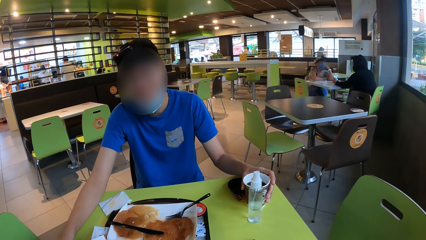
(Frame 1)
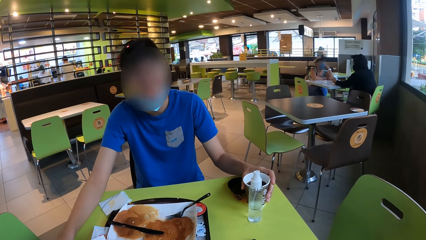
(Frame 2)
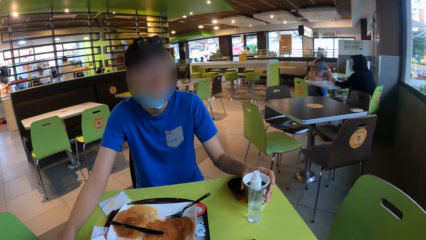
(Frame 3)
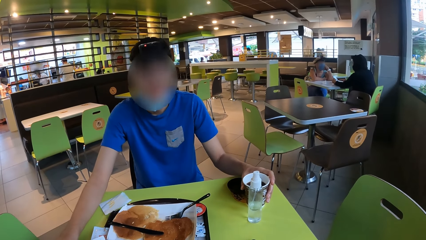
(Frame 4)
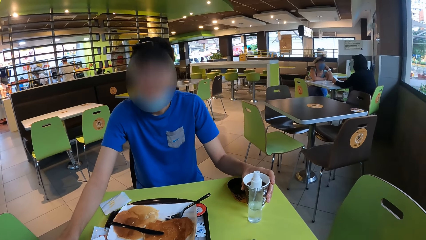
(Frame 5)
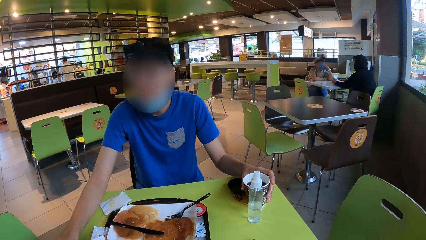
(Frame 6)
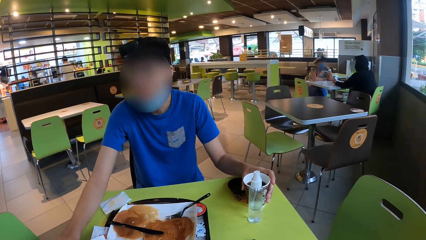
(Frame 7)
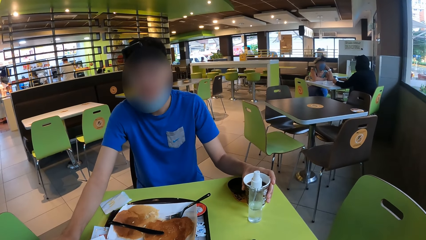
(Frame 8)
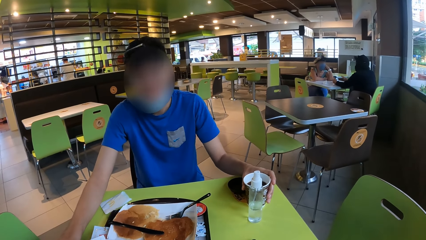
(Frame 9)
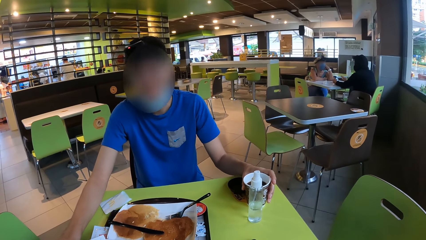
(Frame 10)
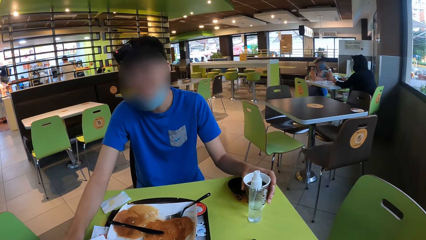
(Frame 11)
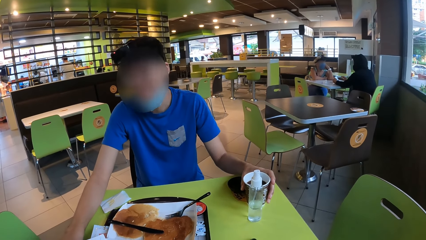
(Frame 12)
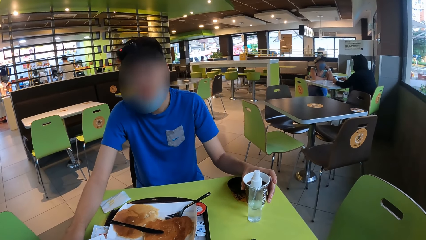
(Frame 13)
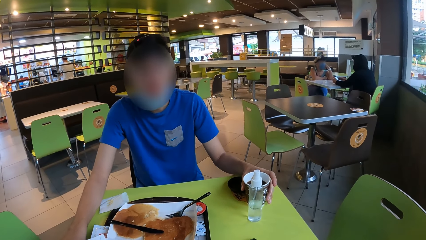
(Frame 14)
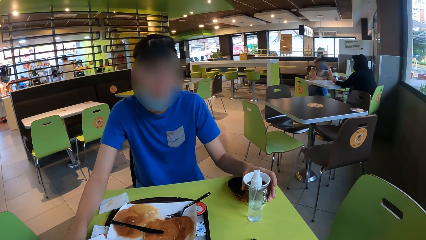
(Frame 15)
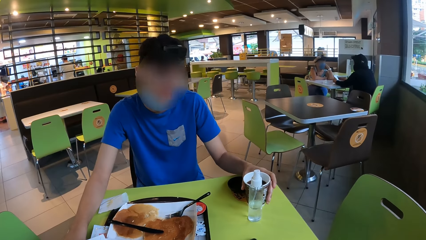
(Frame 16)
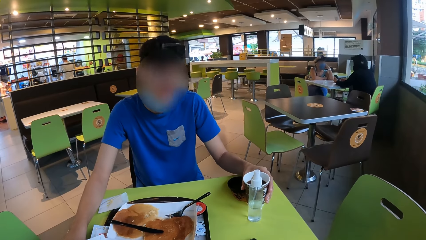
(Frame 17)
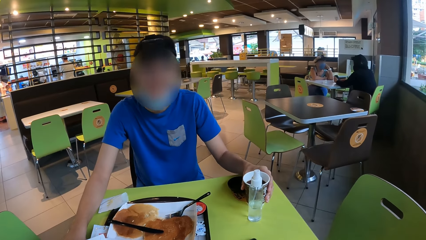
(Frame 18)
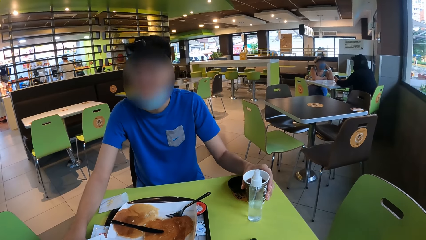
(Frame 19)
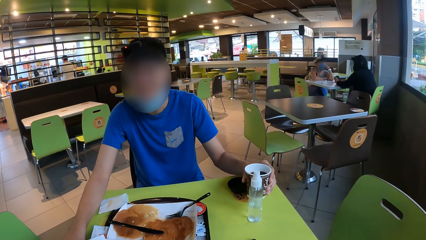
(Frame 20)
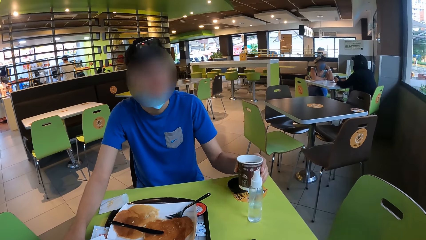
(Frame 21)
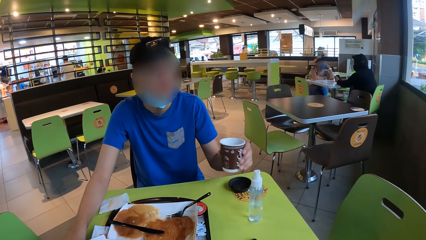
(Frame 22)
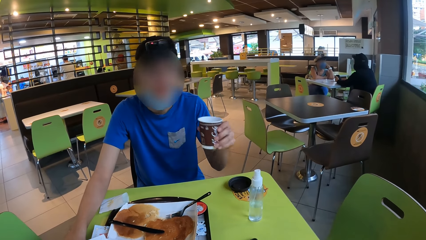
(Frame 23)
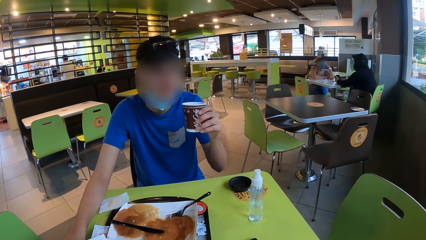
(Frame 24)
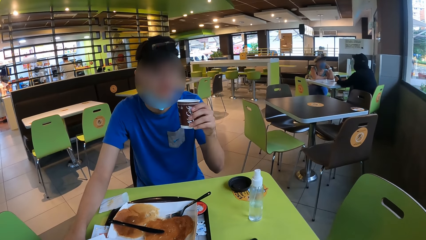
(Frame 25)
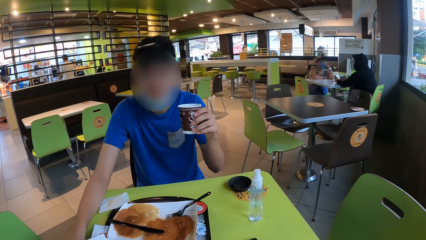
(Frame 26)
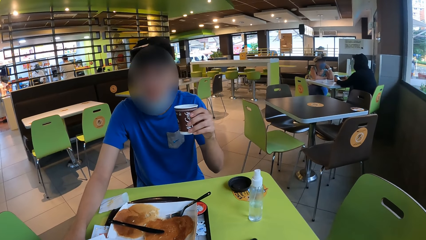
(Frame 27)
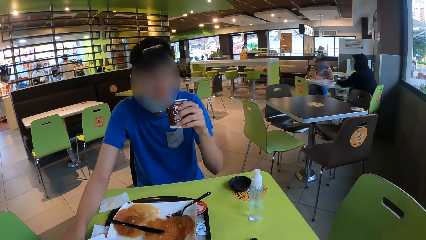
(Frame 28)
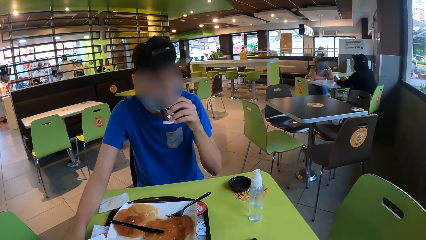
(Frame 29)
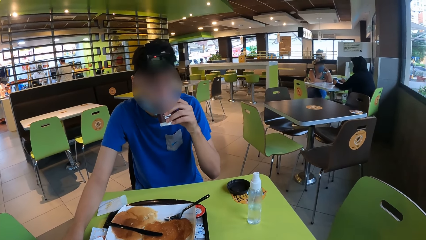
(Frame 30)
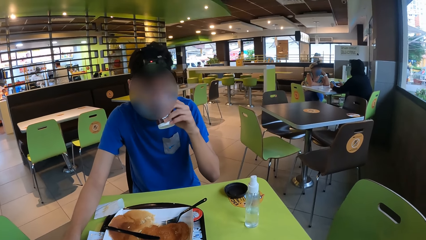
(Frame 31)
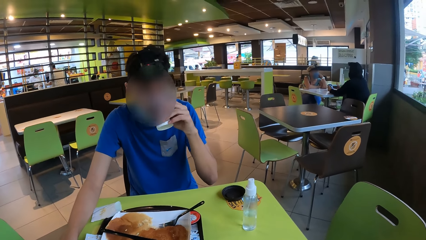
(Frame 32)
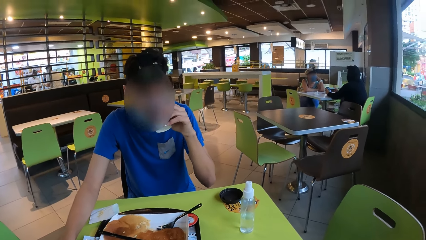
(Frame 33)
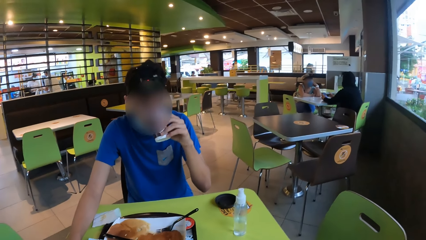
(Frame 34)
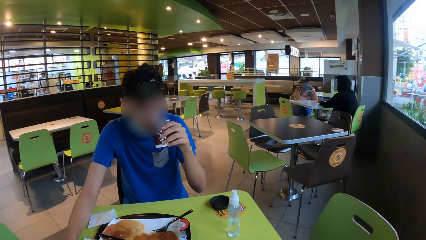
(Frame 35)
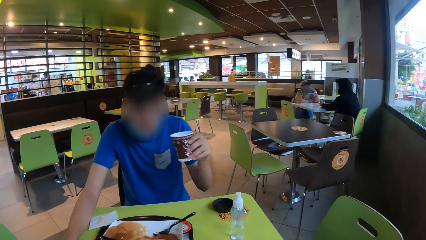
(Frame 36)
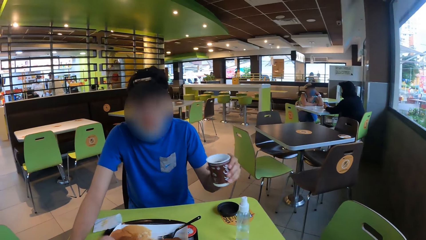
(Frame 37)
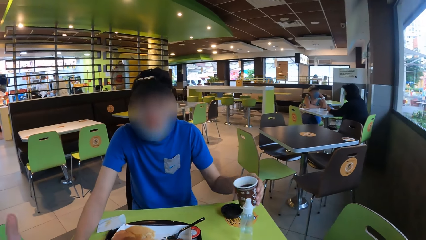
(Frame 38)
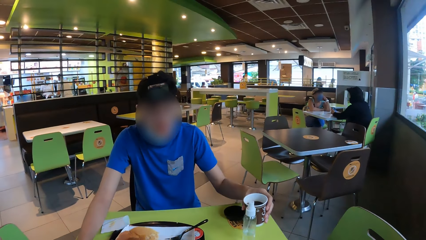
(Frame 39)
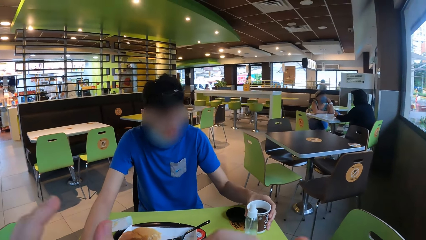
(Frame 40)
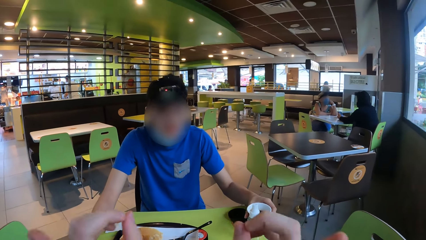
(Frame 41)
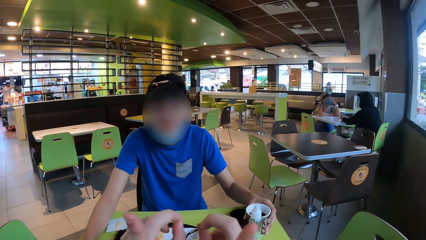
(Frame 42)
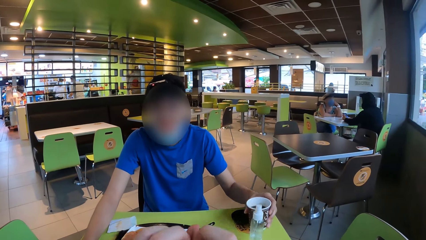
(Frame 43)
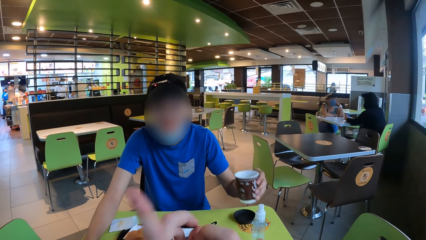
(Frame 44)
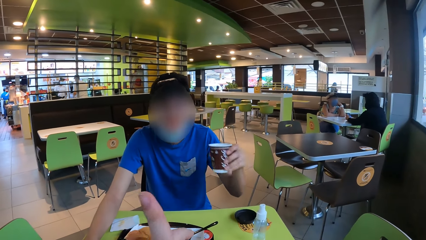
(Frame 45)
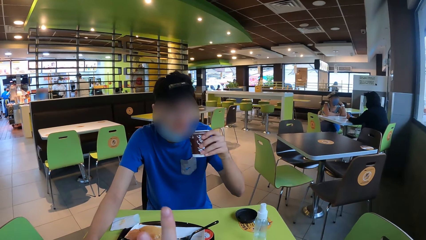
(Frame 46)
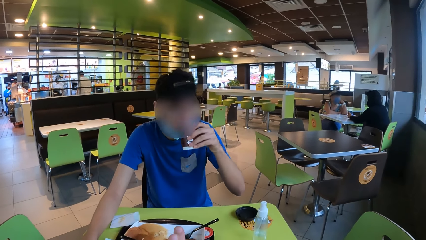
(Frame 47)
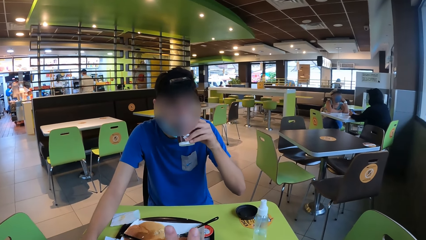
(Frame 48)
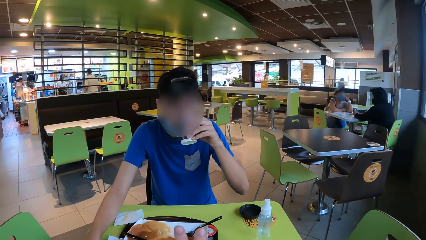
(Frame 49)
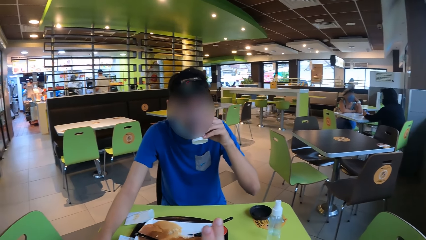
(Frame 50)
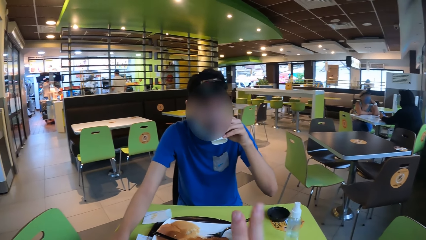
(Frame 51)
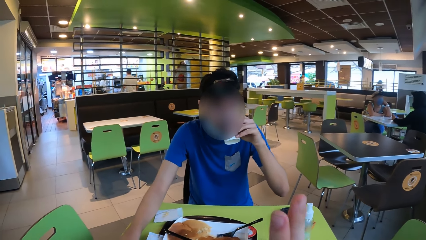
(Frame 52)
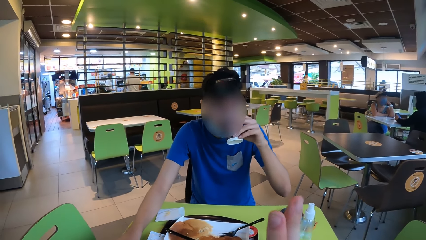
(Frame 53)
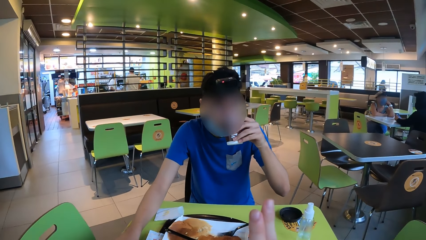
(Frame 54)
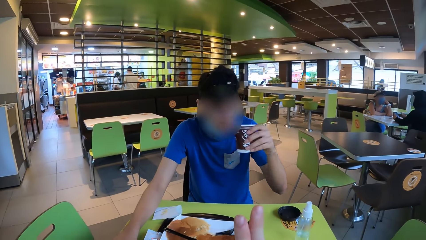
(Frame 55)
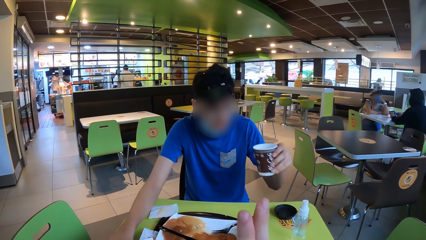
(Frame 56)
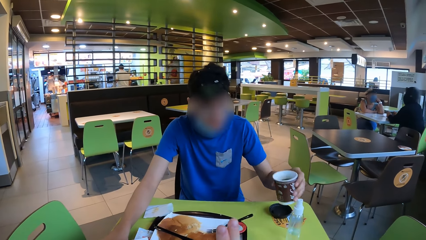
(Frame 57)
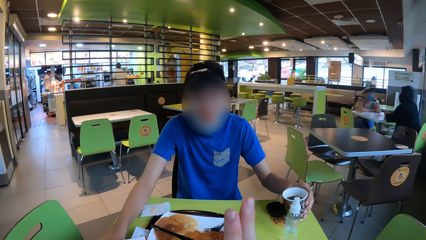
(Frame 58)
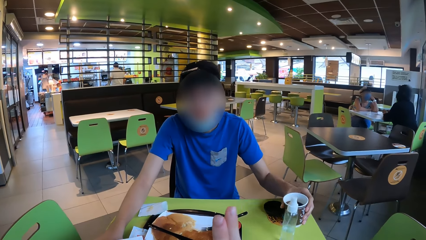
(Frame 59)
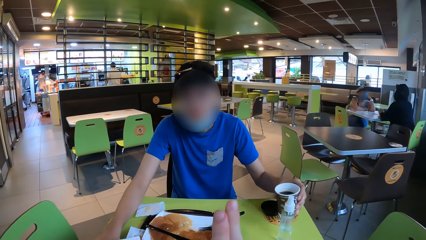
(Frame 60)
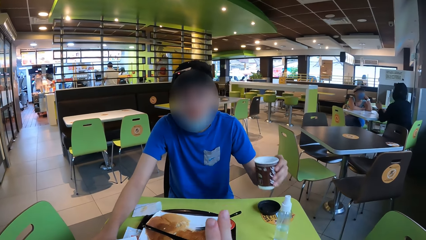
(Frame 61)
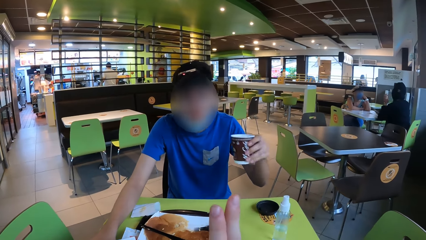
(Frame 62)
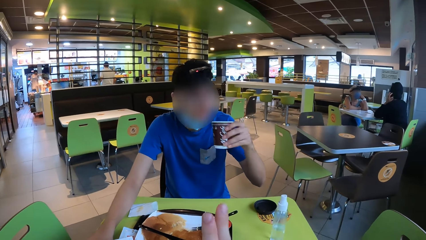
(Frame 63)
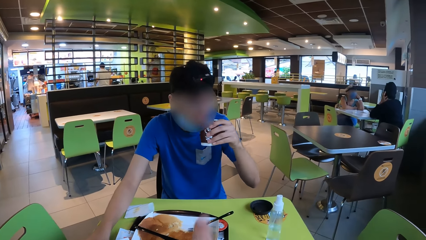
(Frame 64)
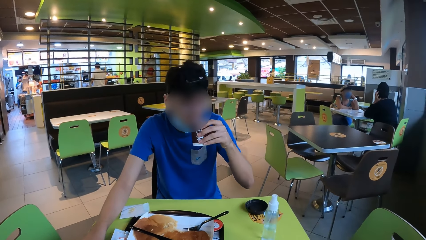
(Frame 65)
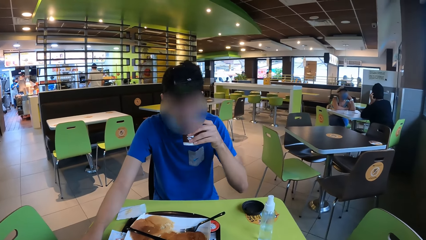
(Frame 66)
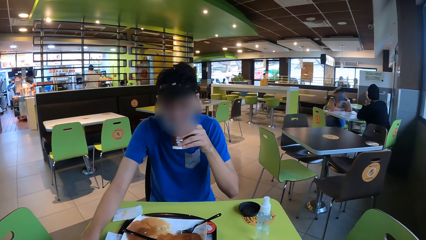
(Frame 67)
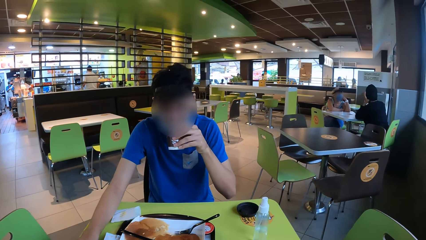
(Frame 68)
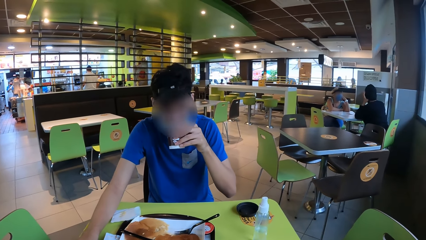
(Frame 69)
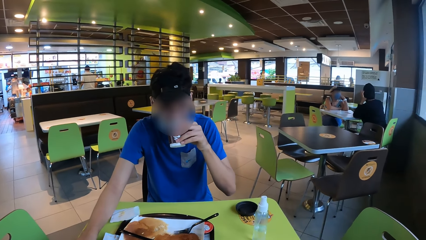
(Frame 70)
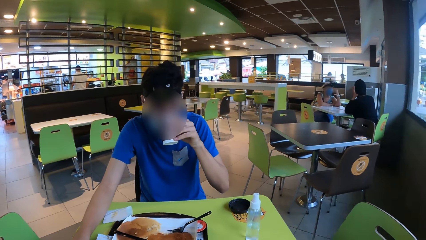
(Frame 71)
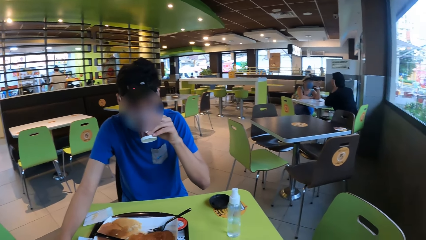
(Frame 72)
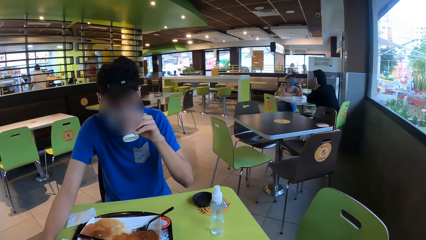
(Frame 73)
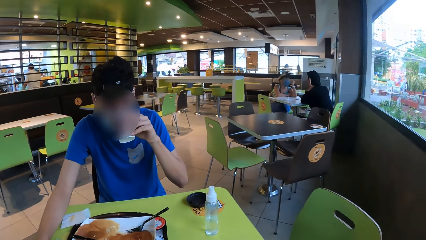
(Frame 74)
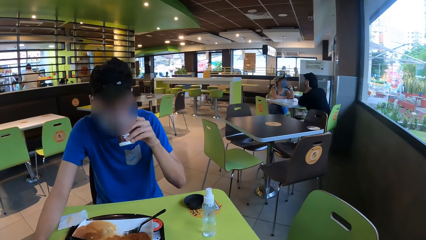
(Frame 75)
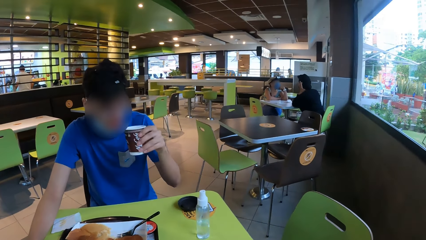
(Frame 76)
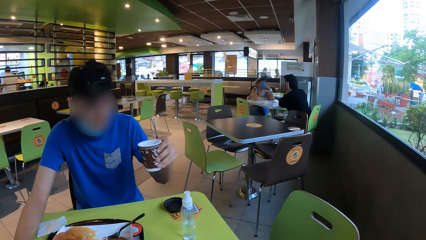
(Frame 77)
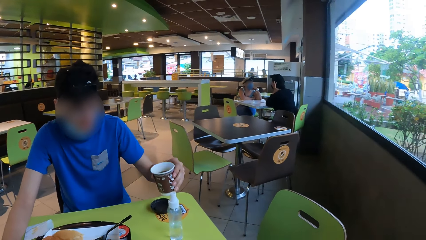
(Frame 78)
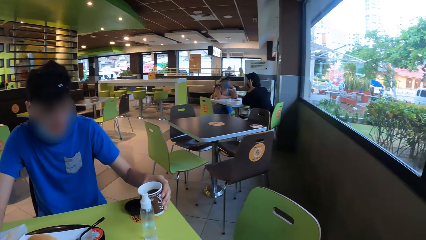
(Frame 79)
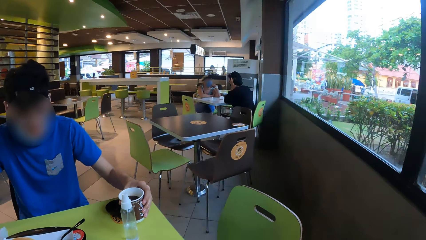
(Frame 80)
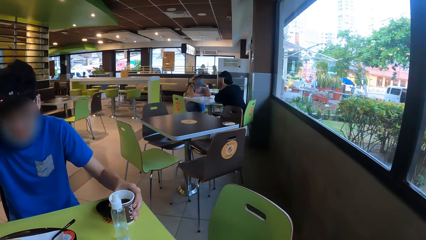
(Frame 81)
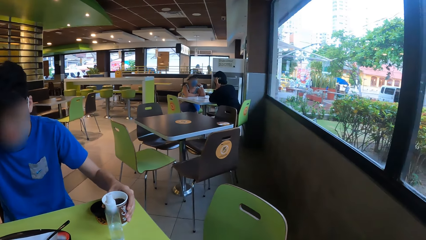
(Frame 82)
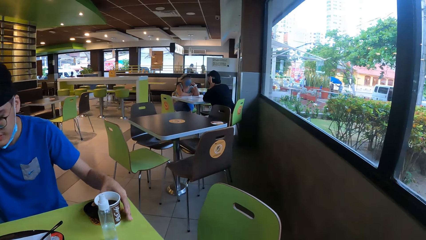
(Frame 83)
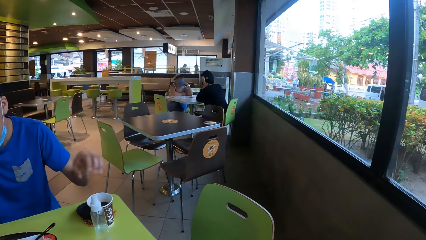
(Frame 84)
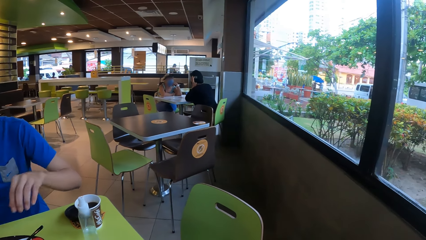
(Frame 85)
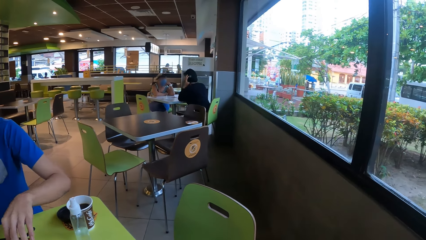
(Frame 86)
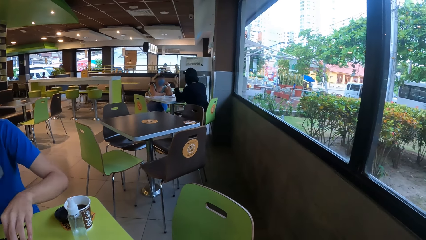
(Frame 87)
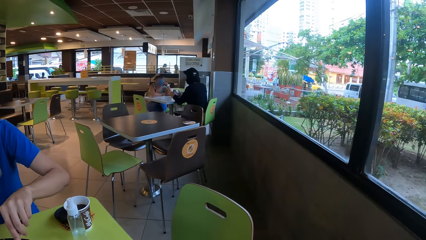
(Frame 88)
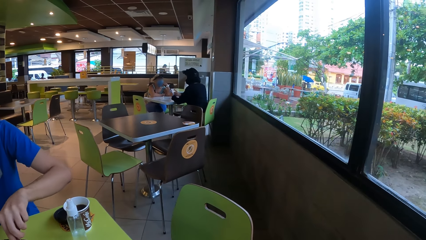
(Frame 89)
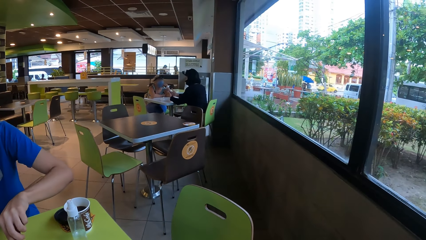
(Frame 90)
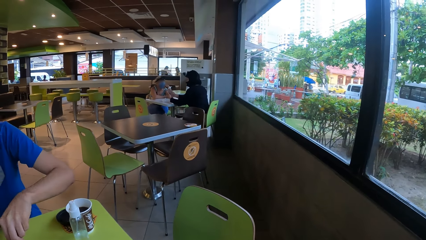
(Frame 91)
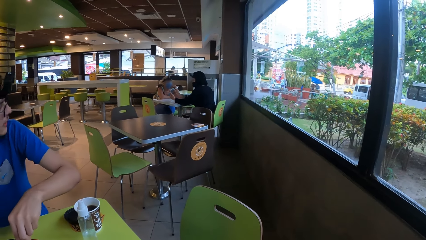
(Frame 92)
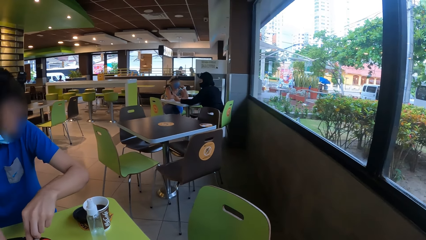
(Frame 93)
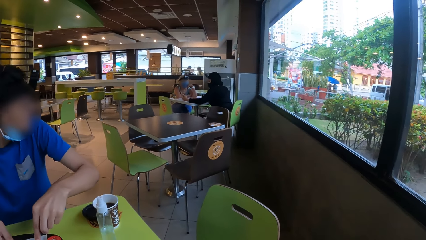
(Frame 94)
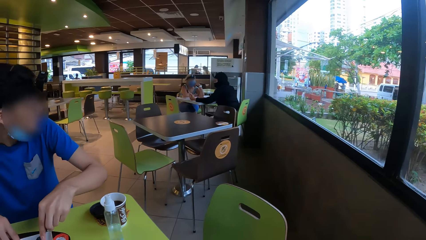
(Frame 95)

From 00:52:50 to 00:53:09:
A man picks up a tumbler and drinks a drink. The man places the tumbler on the table, lifts the tumbler and drinks a drink. The man places the tumbler on the table, lifts the tumbler and drinks a drink. The man places the tumbler on the table and picks up a fork.
